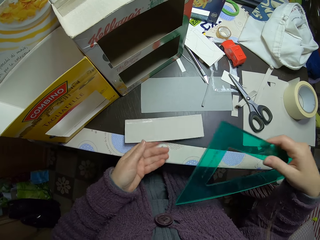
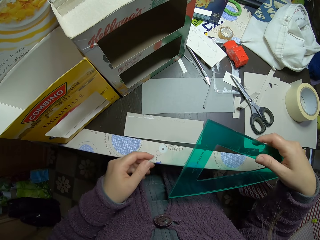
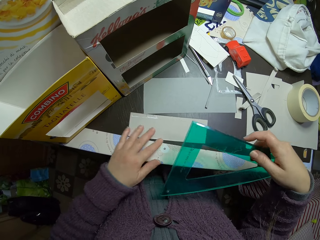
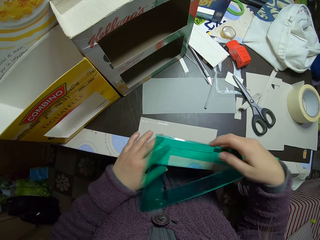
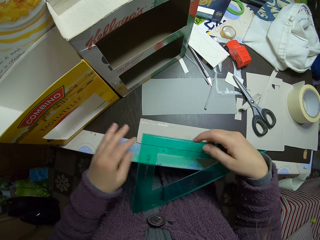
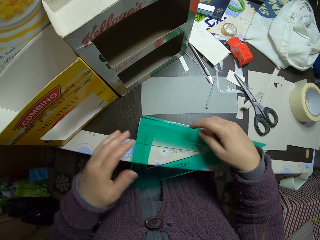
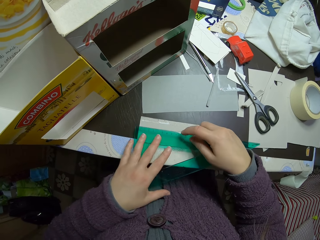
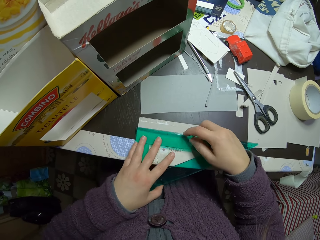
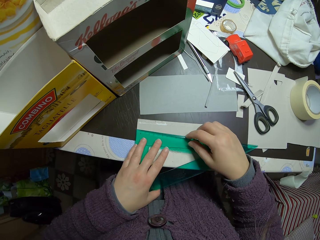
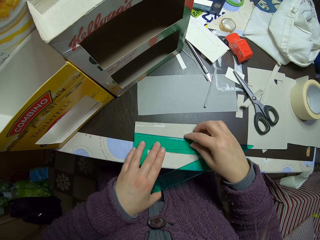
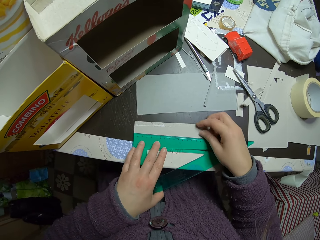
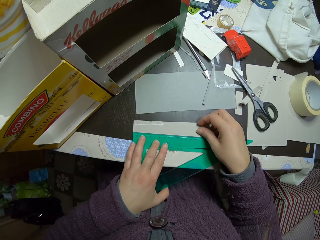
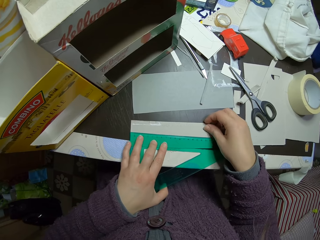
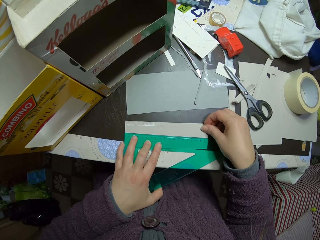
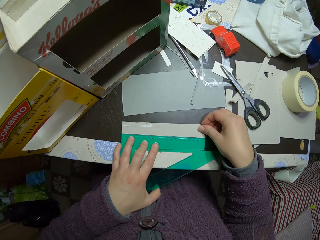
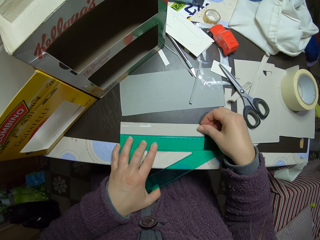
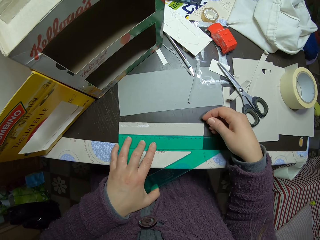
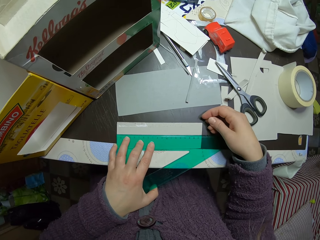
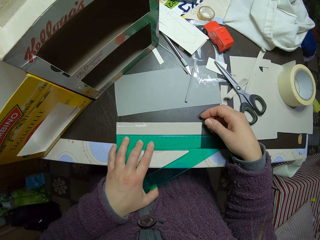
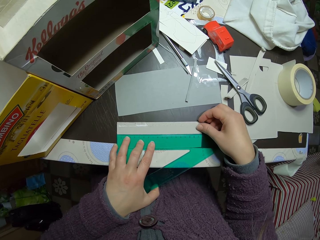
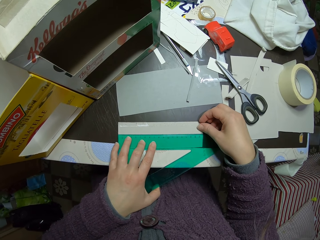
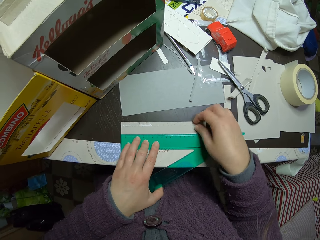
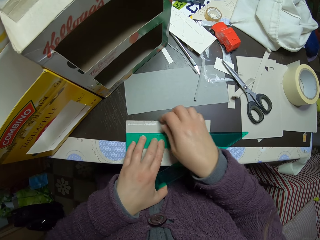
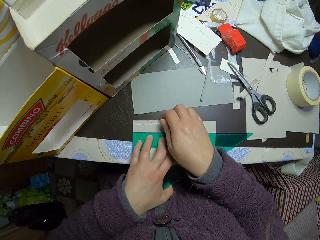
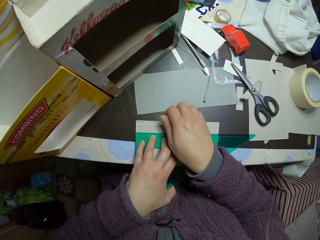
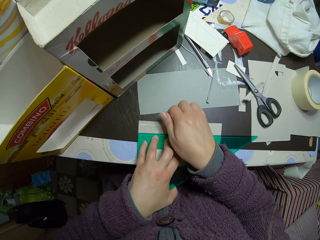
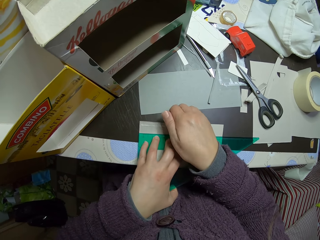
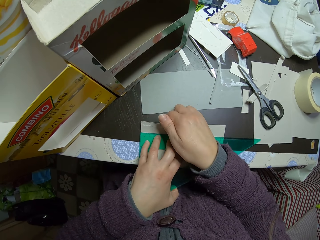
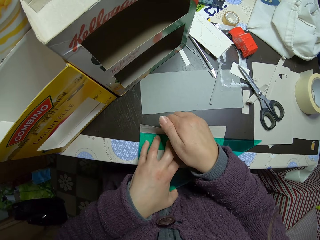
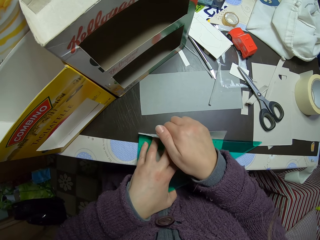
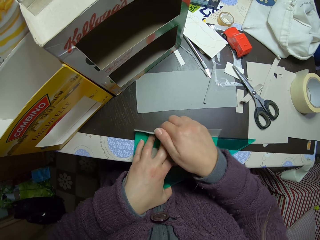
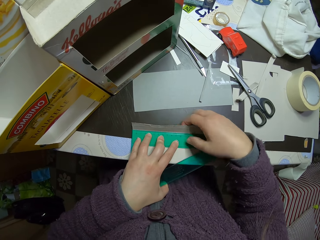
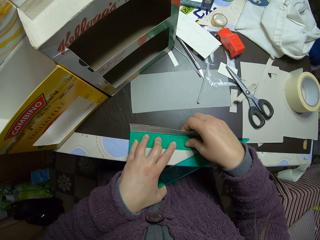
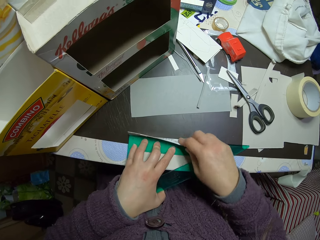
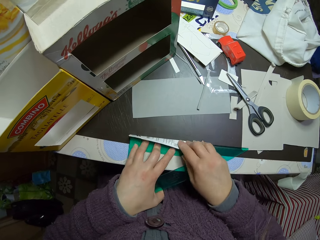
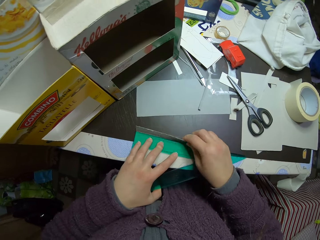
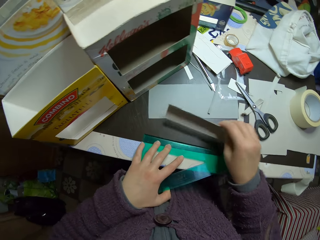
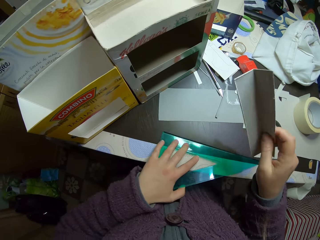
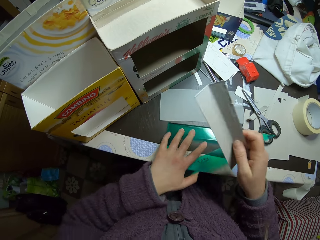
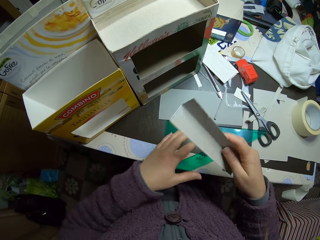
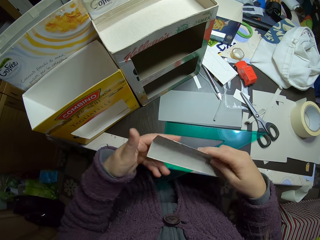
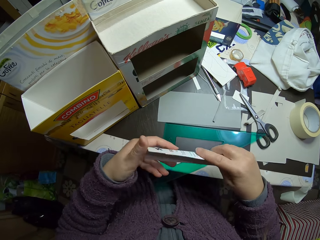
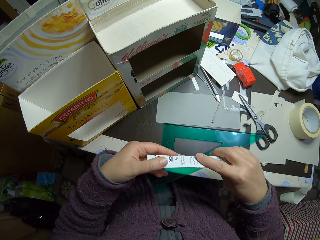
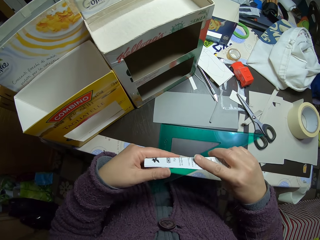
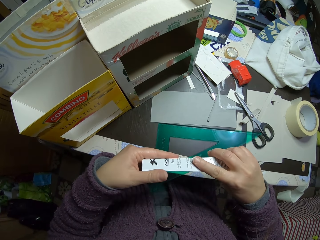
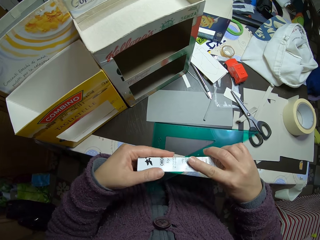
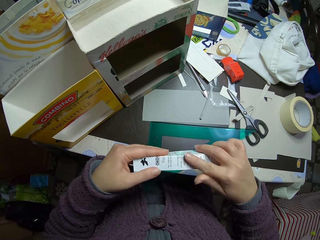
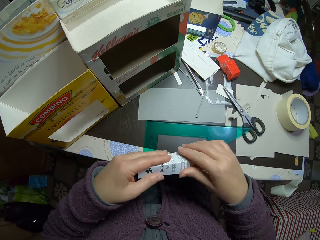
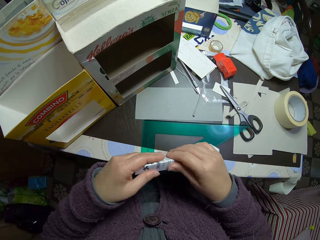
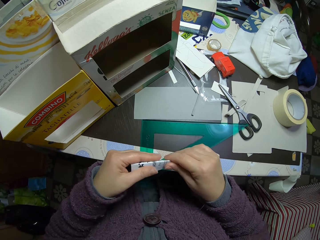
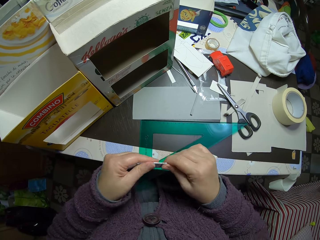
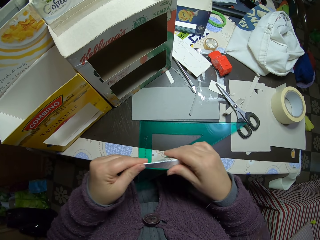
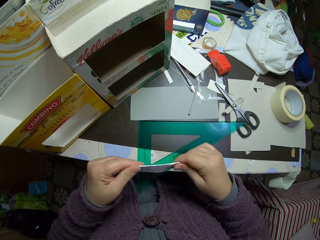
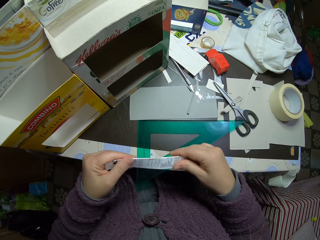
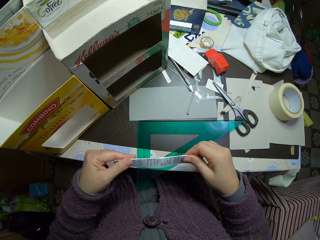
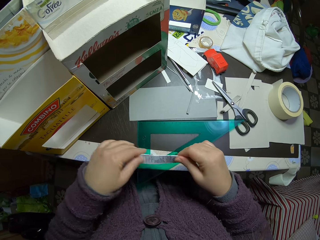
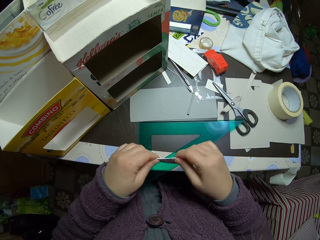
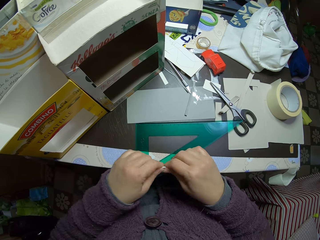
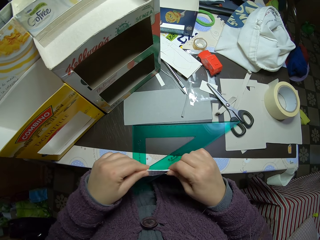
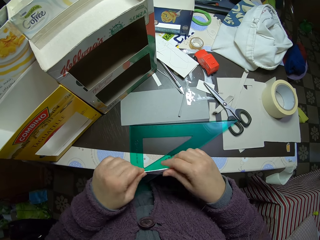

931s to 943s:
The camera wearer places the piece of carton or paper on the table and moves the piece of carton. They measure the paper with the set square. They stare at the piece of carton. They bend the paper against the set square. They pull the piece of carton. They lift the paper. They move the set square on the table. They fold the piece of paper.

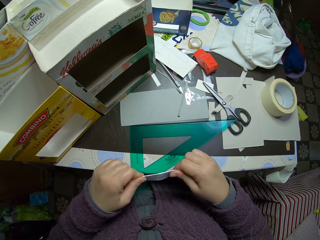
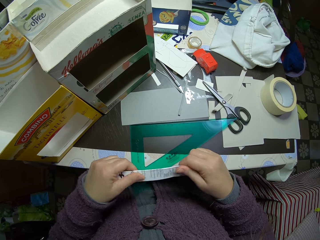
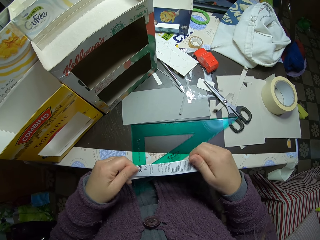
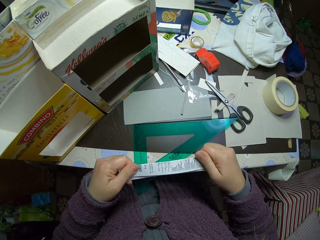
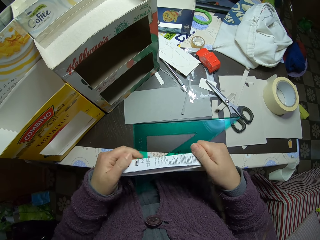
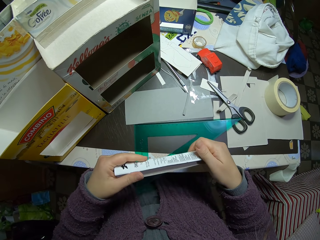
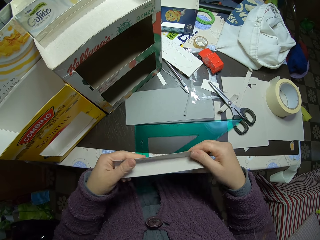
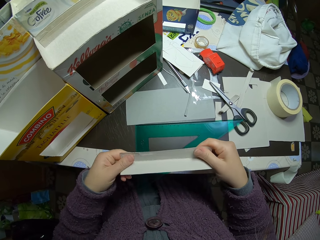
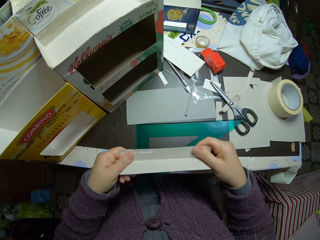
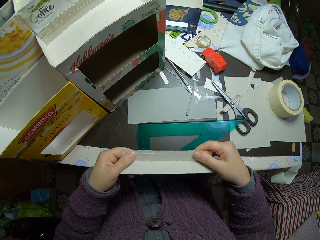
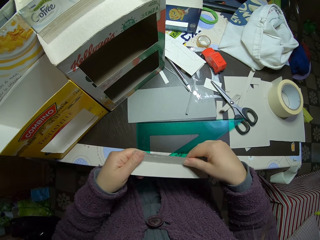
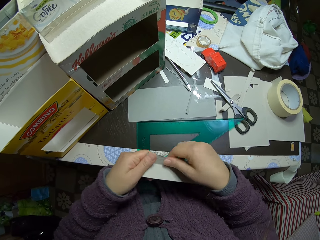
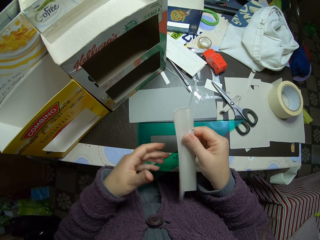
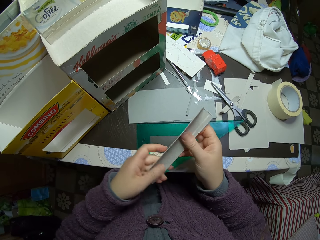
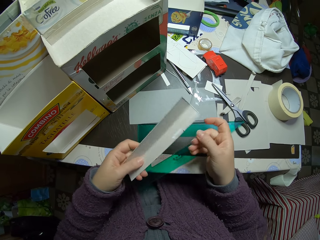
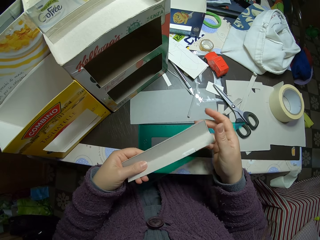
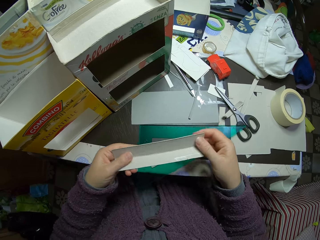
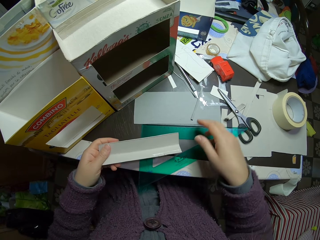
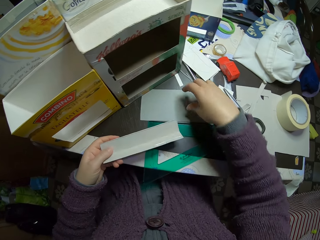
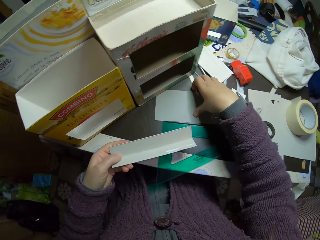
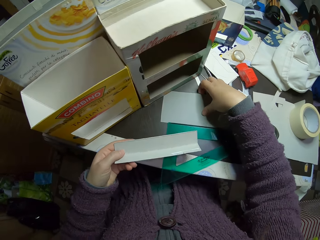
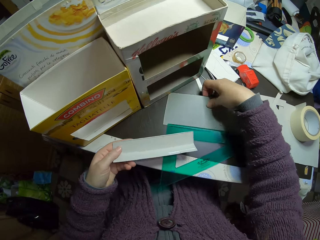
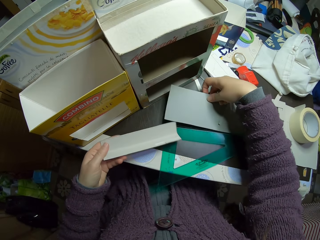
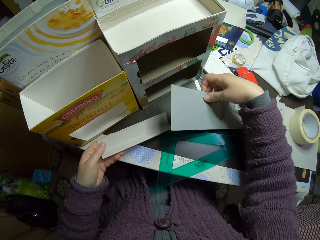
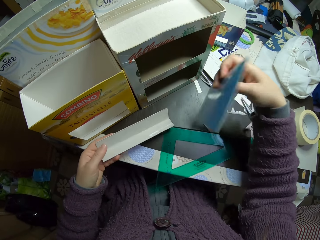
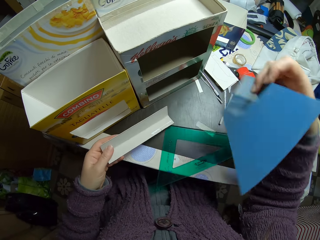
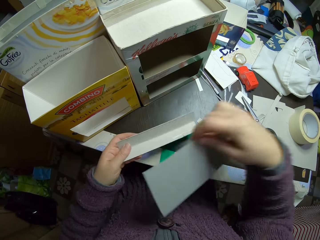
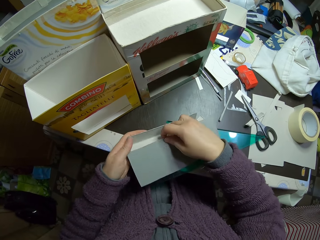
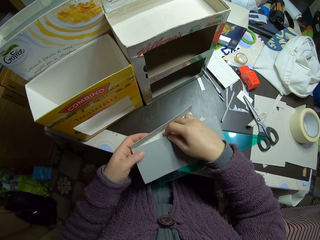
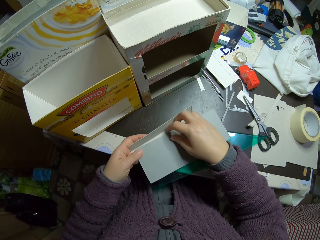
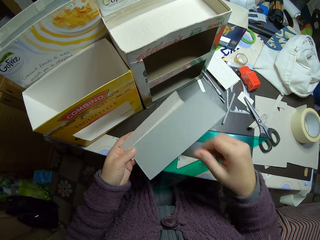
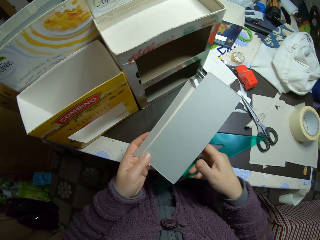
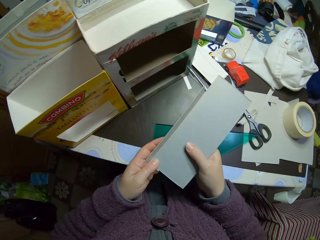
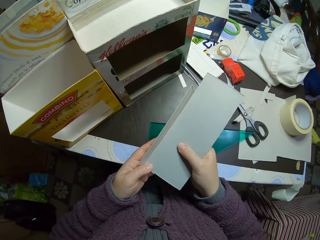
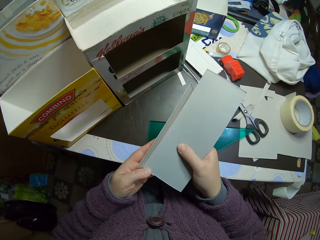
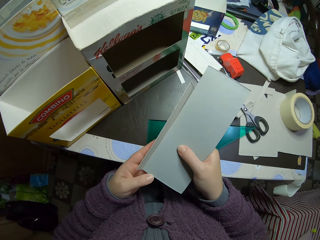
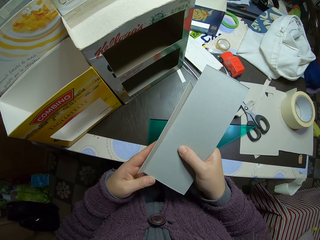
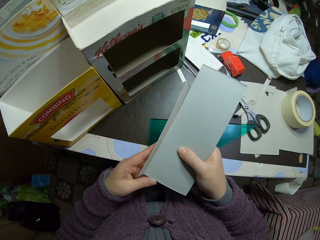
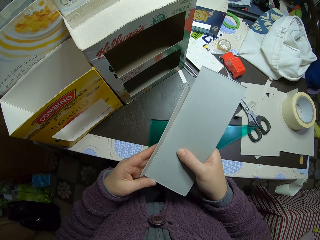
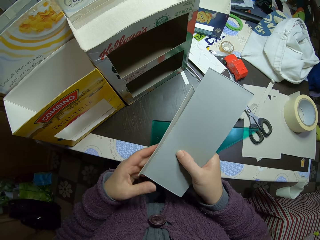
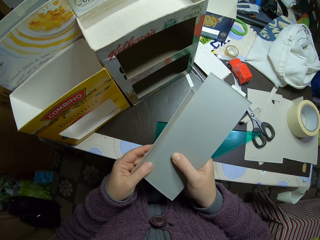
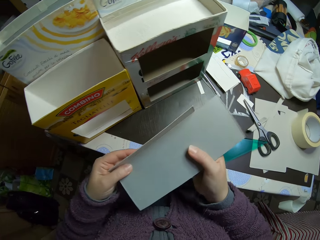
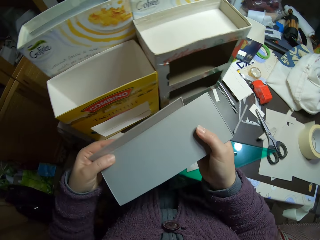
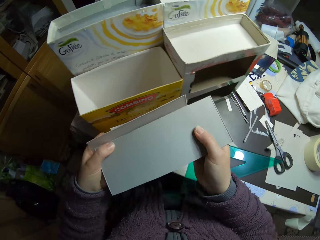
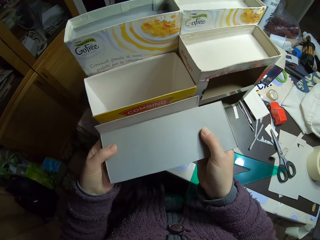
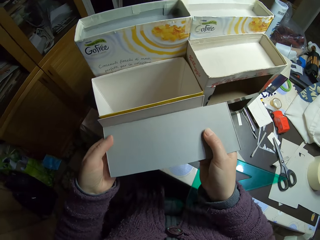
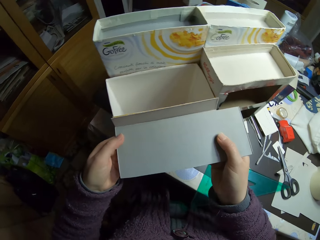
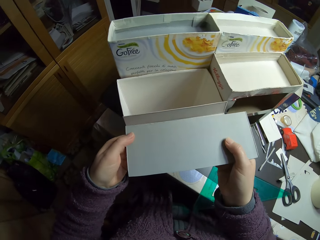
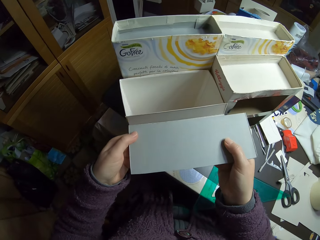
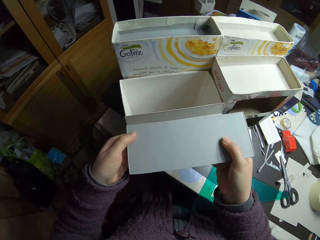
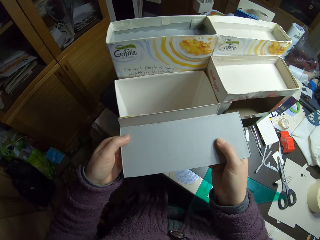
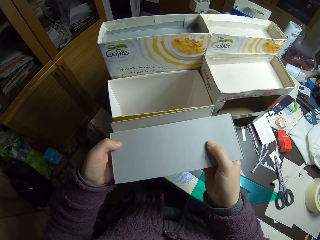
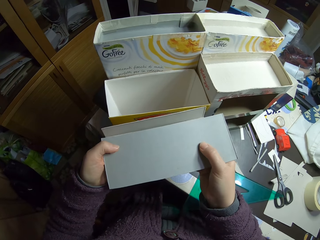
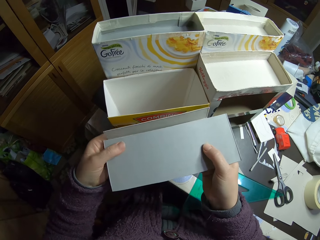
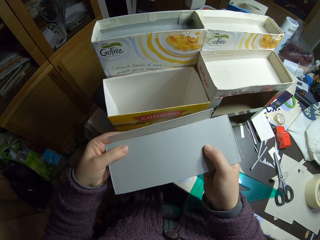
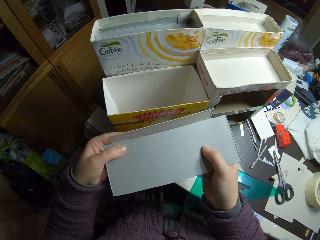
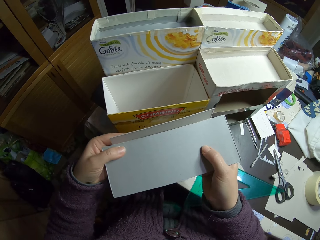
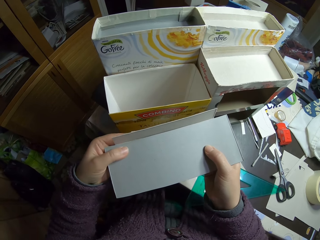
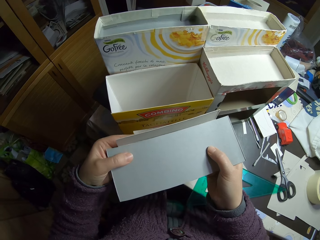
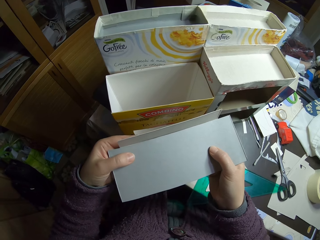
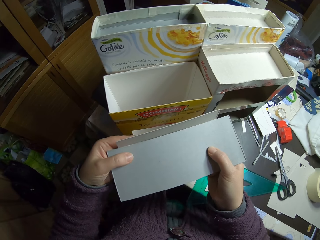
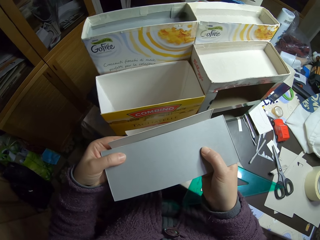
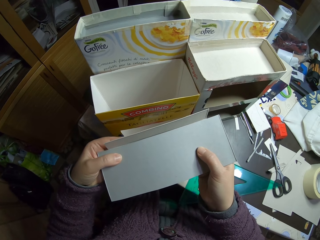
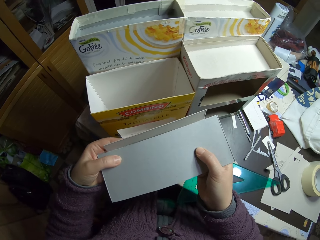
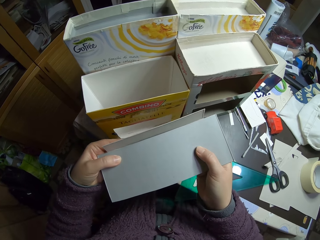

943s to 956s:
The camera wearer unfolds the piece of carton or paper and turns the piece of carton. They hold the piece of carton with one hand. They pick up the other piece of paper on the table. They put the pieces of carton together. They hold both papers together. They stare at the pieces of the carton. They measure the piece of carton. They hold the papers beside the carton. They move the piece of carton.
